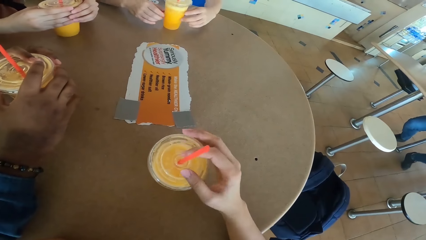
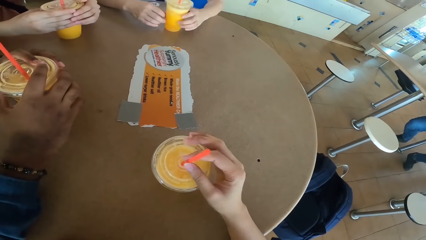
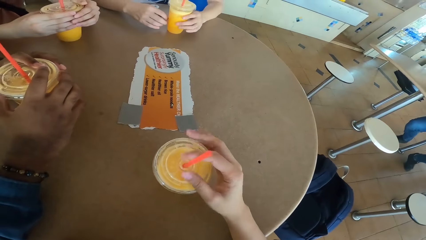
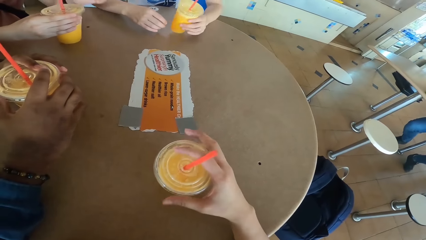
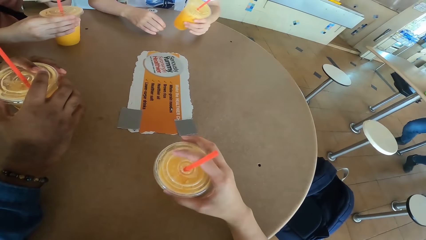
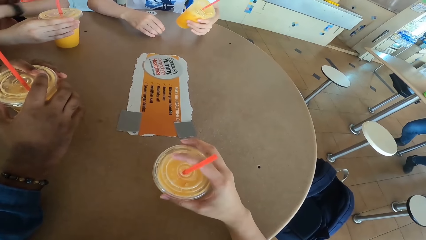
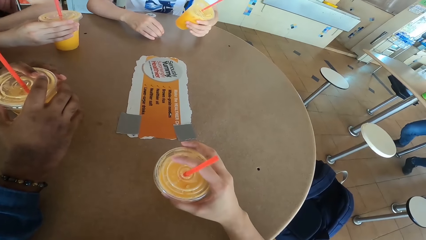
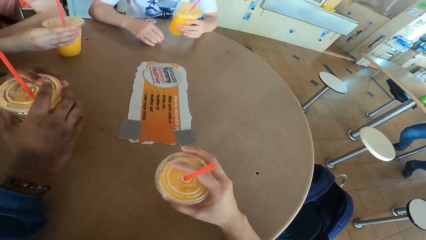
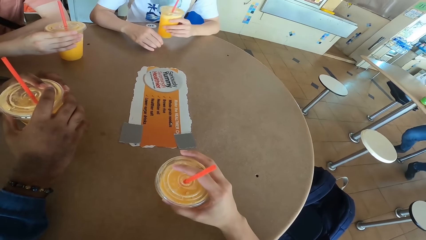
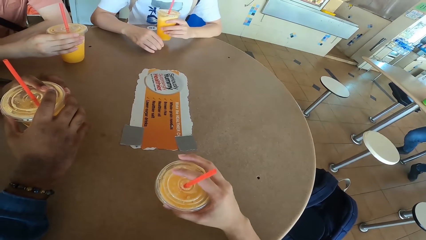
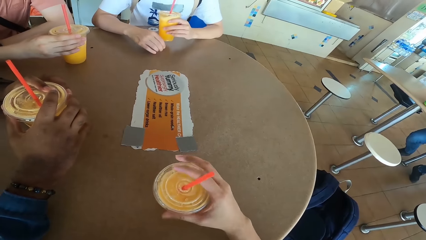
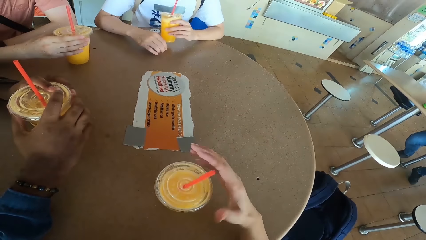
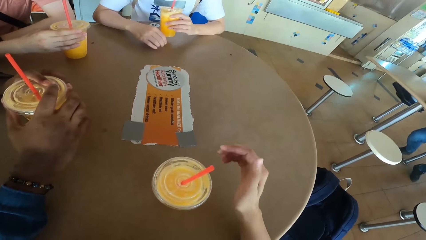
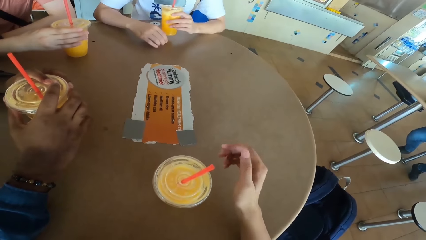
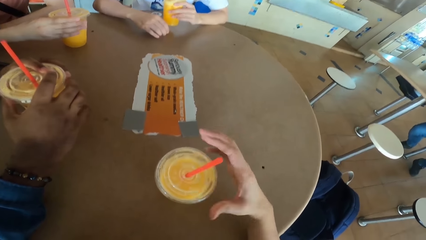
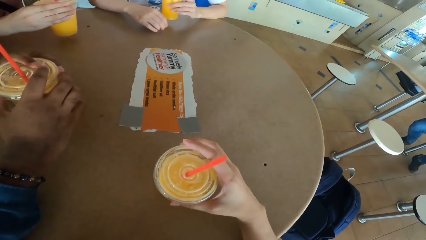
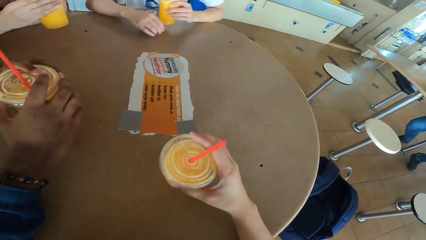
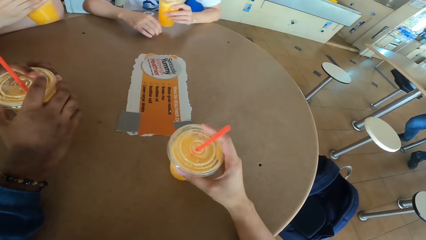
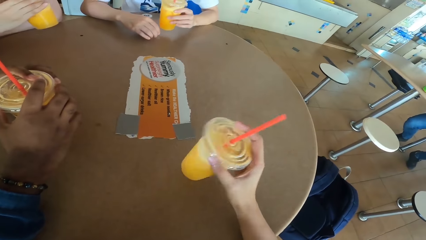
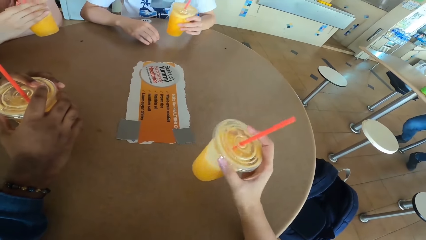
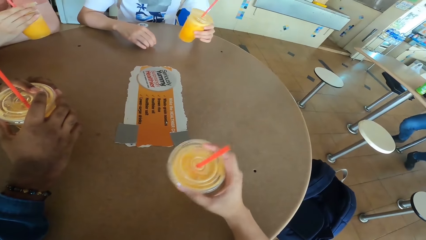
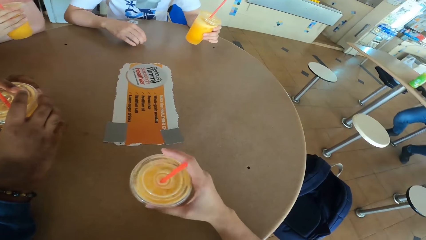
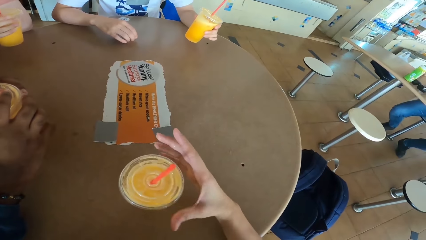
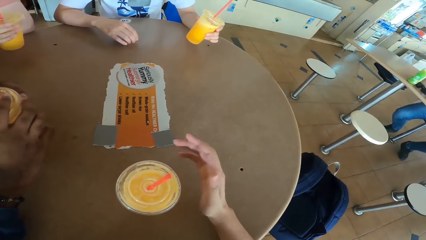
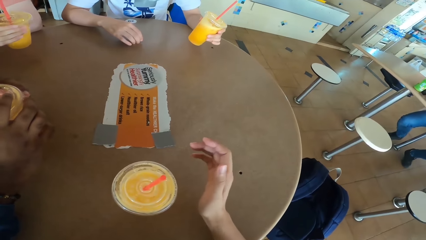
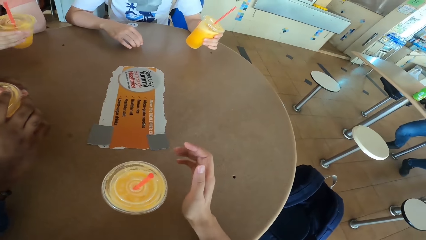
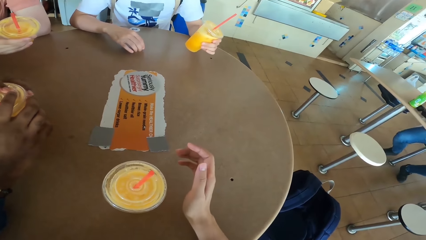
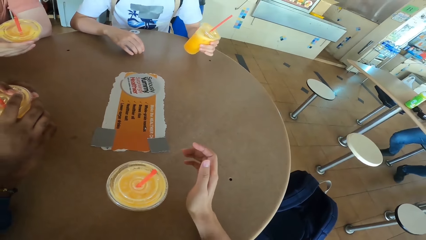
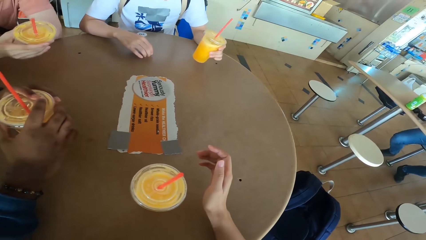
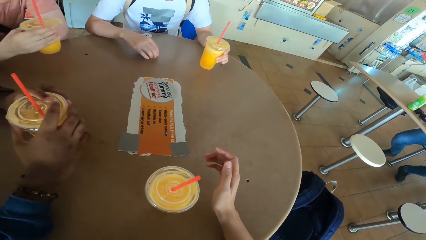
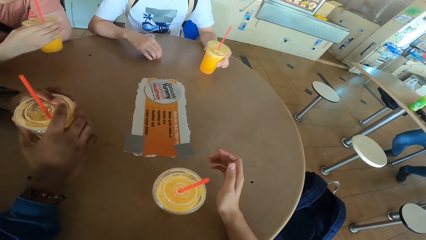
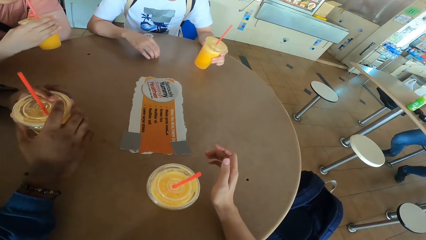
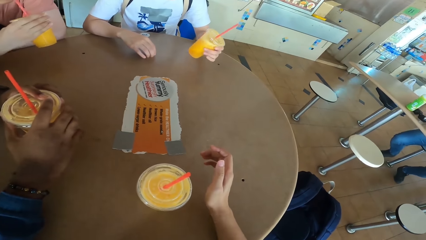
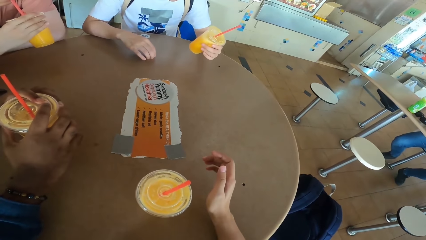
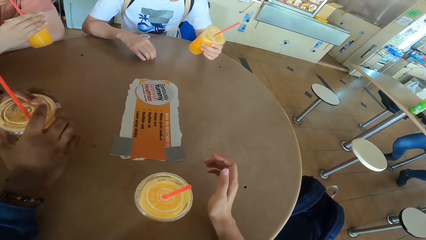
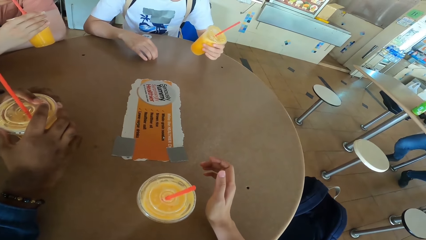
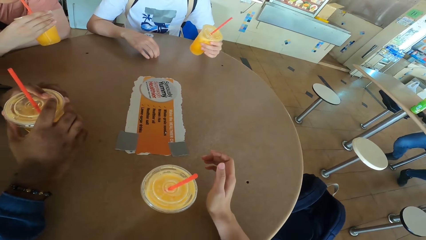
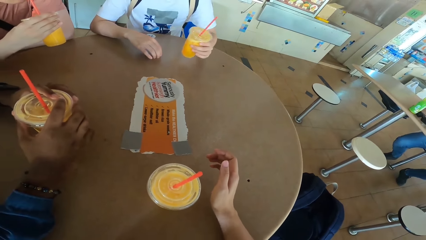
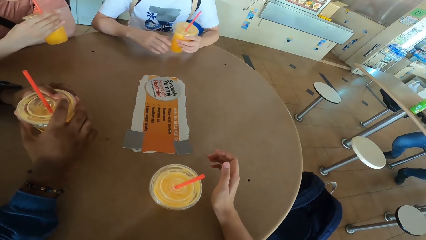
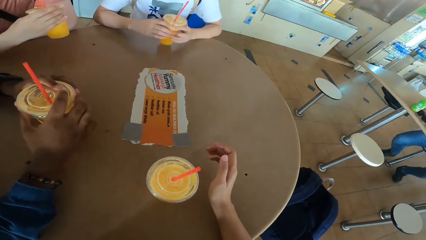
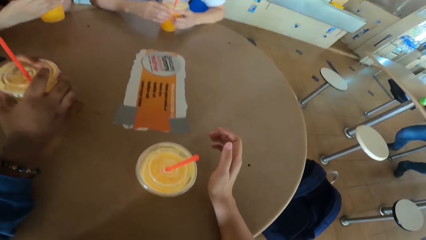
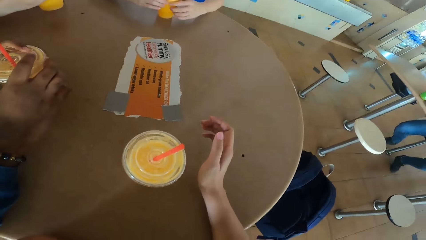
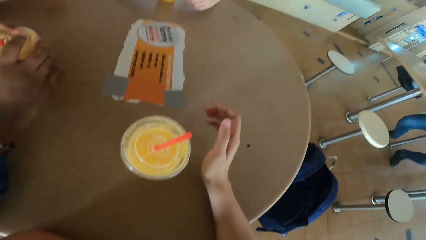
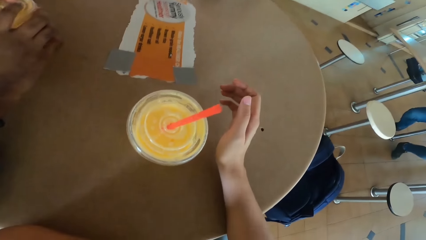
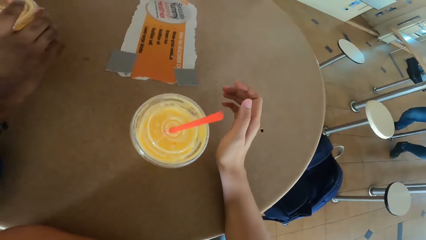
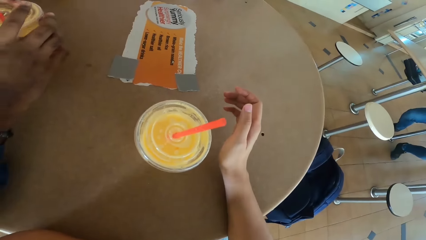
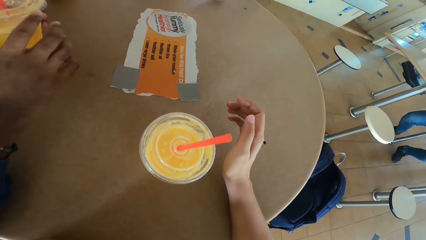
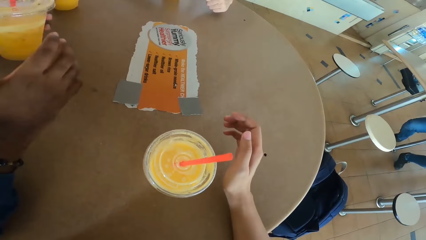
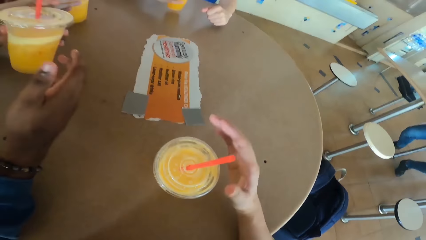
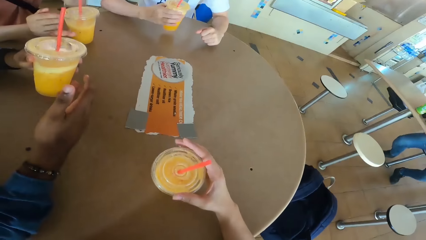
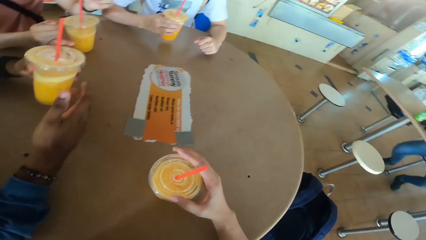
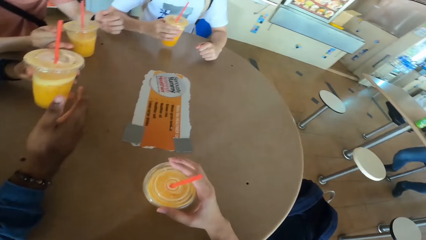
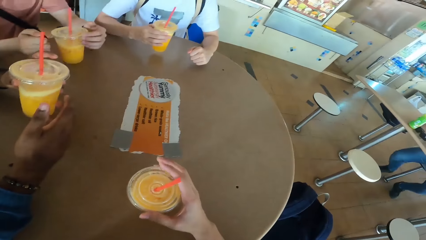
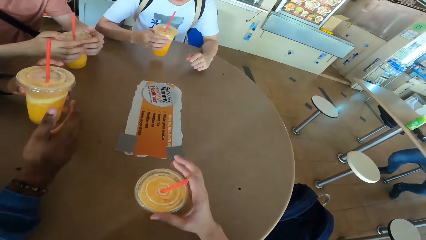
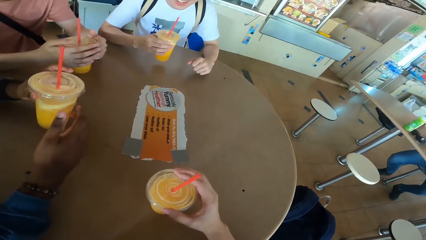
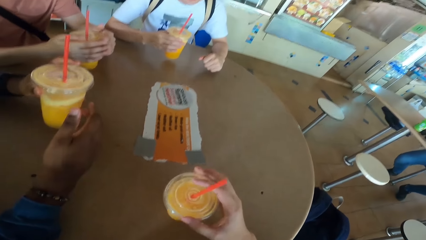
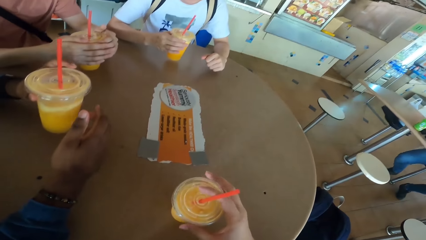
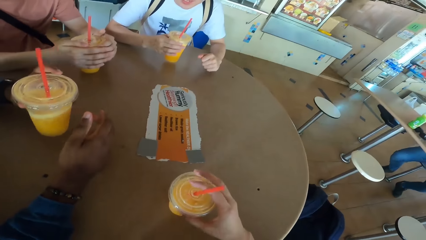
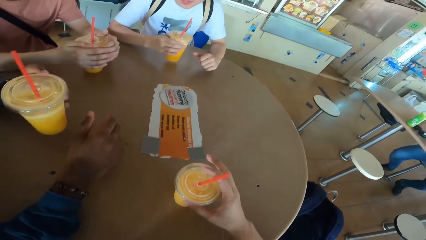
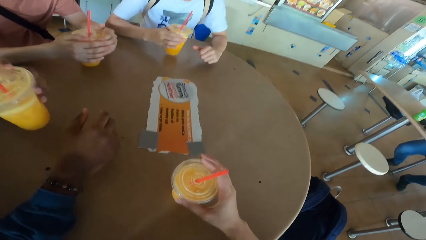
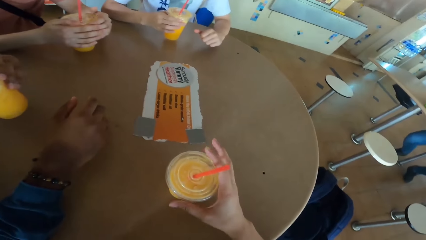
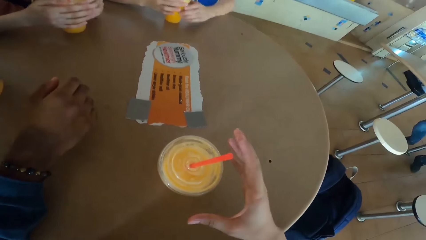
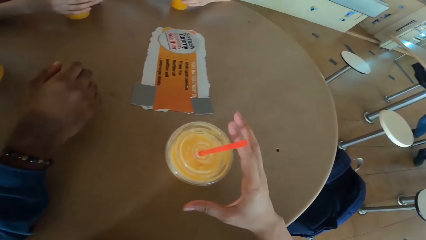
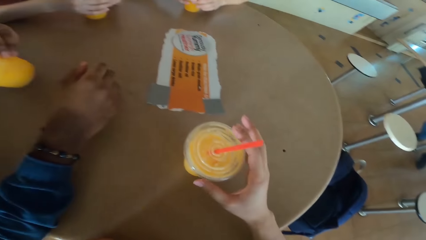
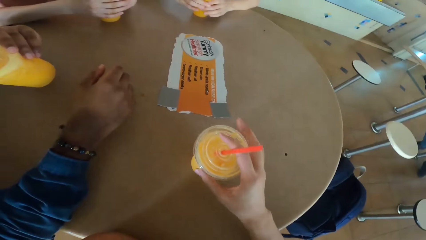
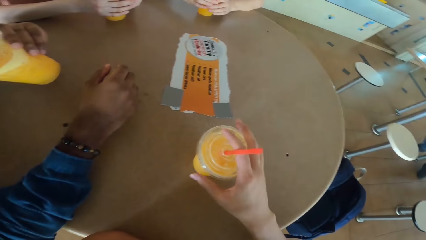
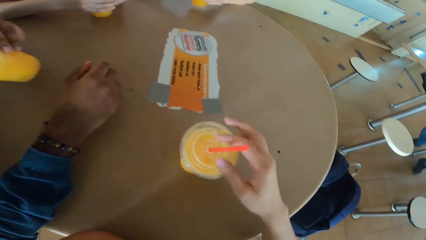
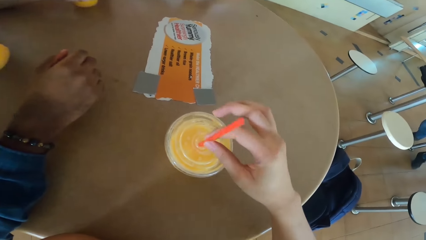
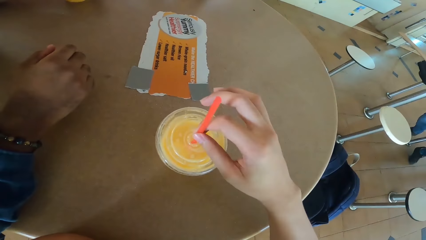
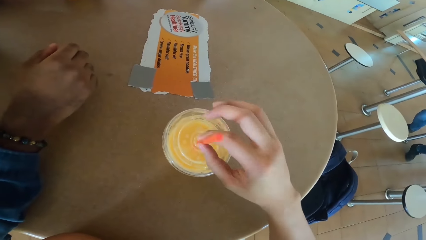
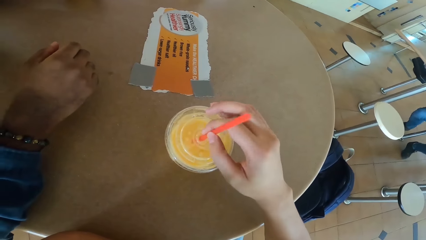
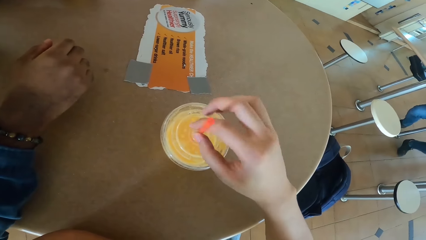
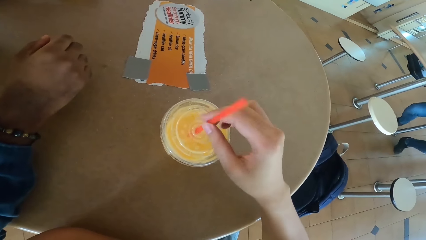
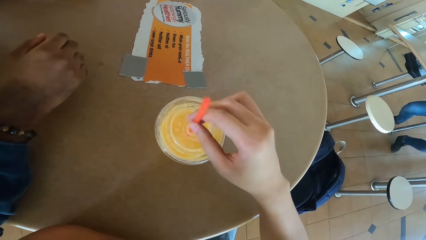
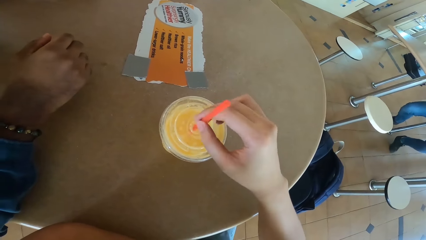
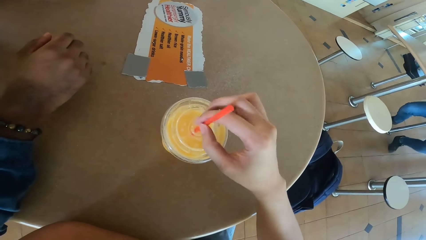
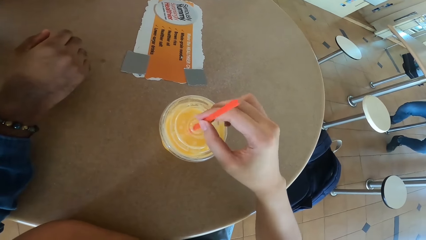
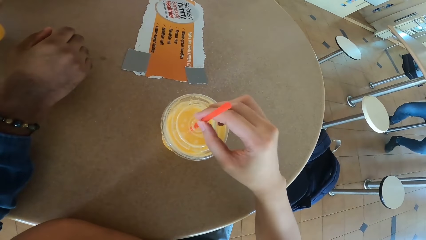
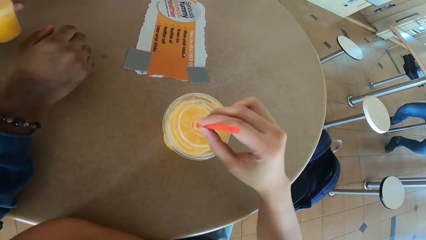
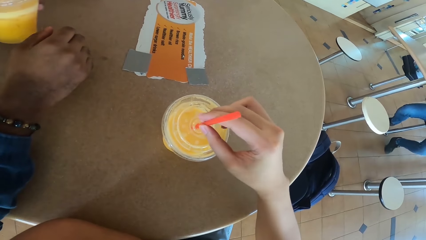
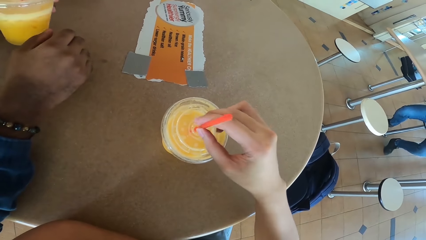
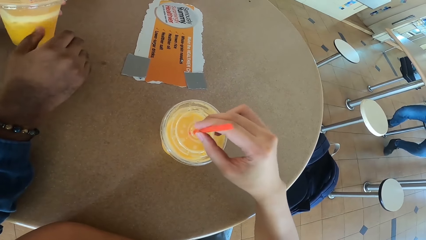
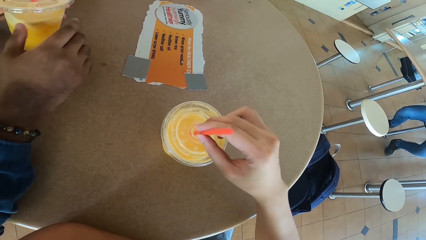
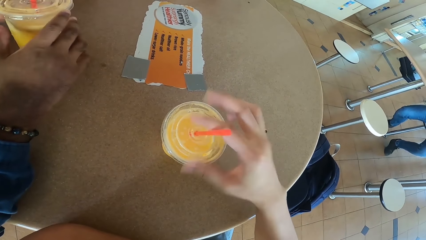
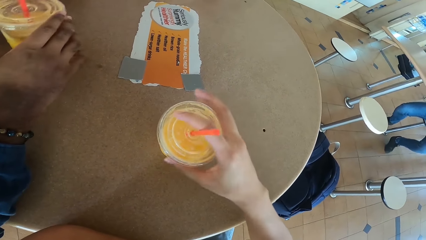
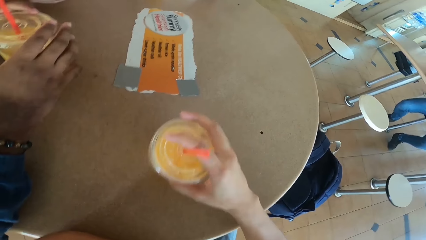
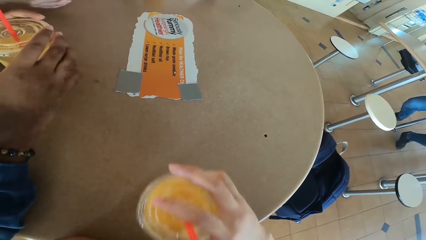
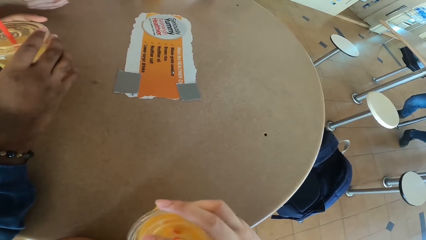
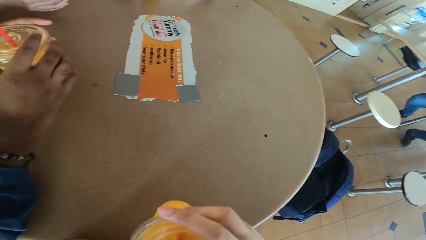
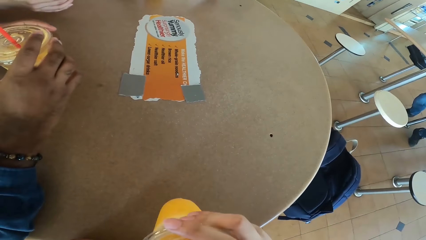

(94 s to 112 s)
The camera wearer moves the tumbler. A man places a juice can on the table. The camera wearer holds the straw. Another man picks up a juice can from the table. He sips juice from the can. The camera wearer lifts the tumbler. The first man picks up a juice can from the table. The camera wearer shakes the tumbler. The first man sips juice from the can. The camera wearer places a juice can on the table. The other man looks at the tumbler. The first man shakes a juice can. He looks at the tumbler. The other man puts down the tumbler. He holds a juice can. He places the juice can on the table. A third man lifts a juice can from the table. The camera wearer holds the tumbler. They converse with the rest. The third man sips juice from the can. The camera wearer holds the straw. They adjust a straw on the juice can. The third man places the juice can on the table. The camera wearer lifts the tumbler.
